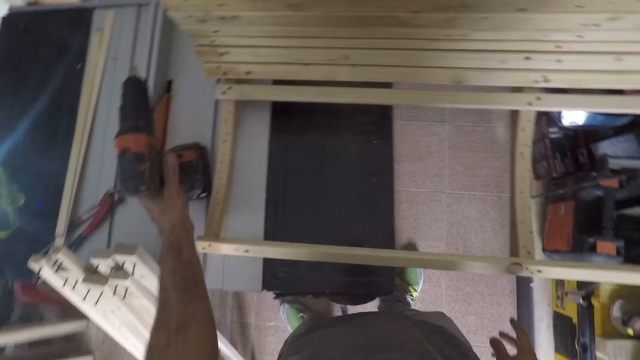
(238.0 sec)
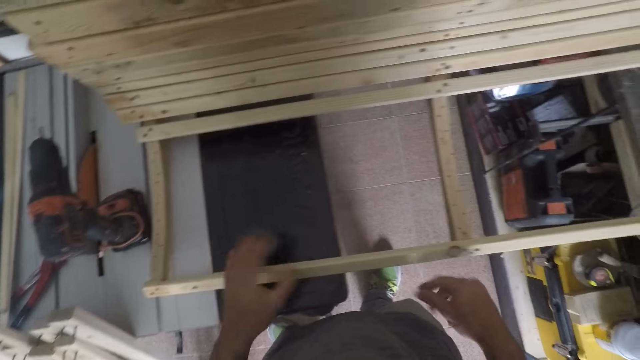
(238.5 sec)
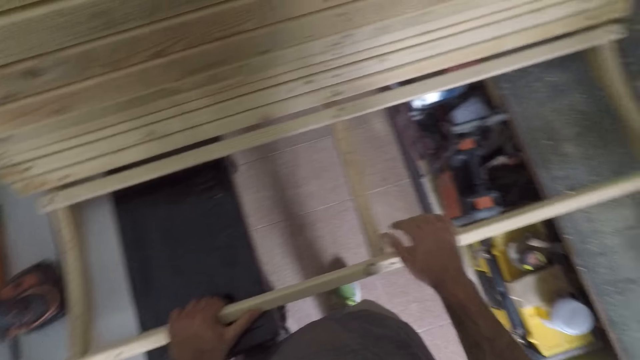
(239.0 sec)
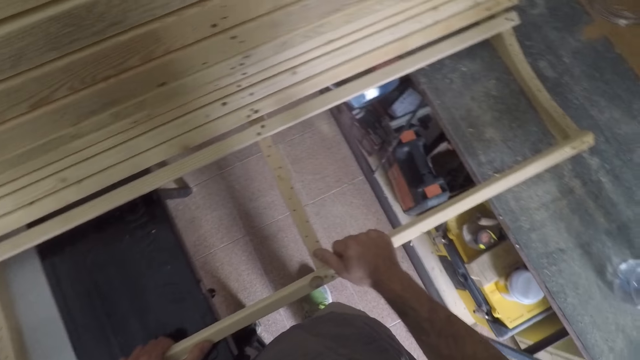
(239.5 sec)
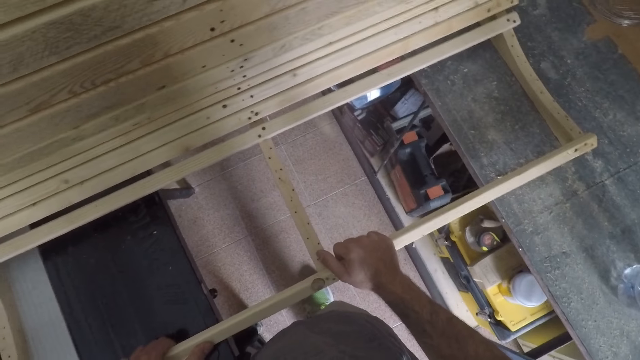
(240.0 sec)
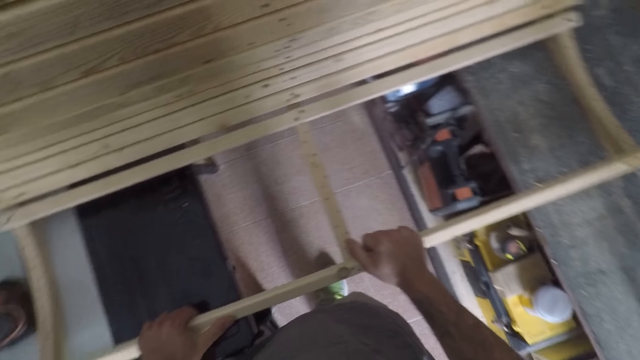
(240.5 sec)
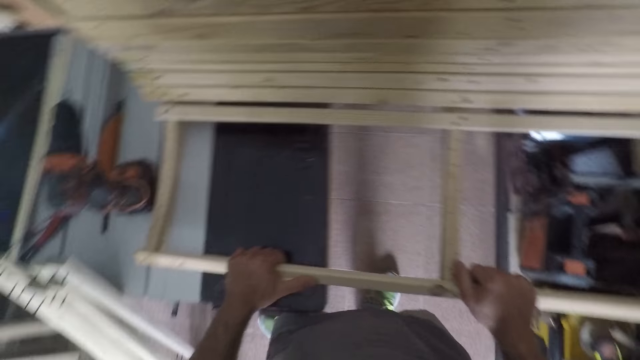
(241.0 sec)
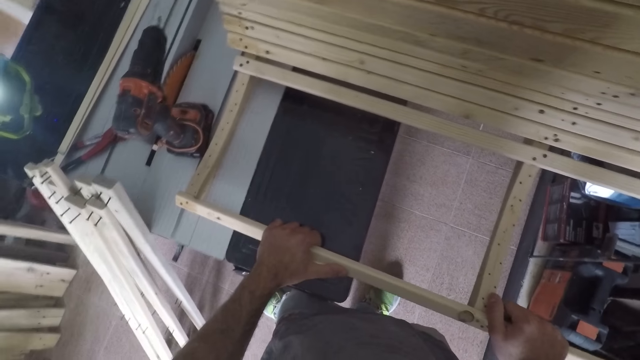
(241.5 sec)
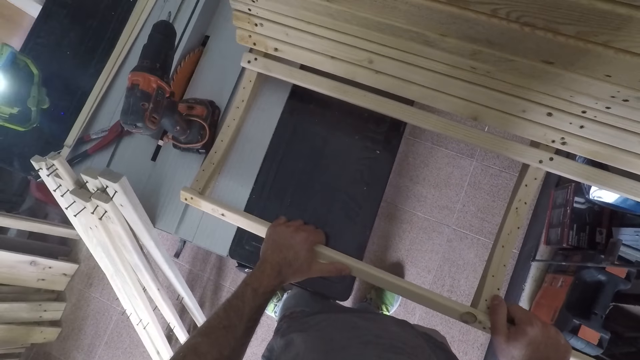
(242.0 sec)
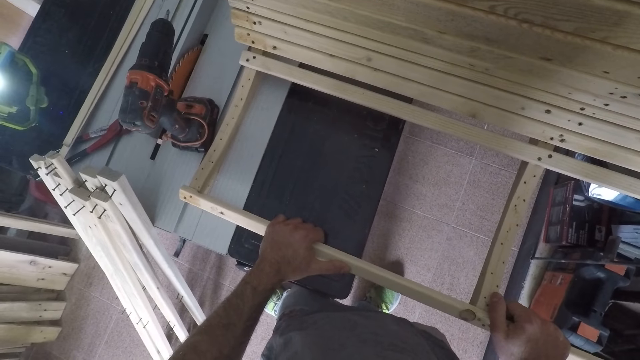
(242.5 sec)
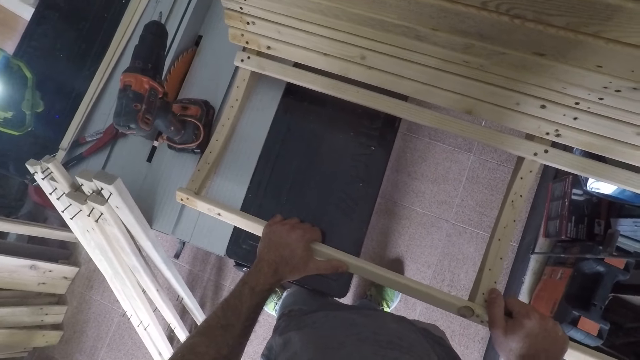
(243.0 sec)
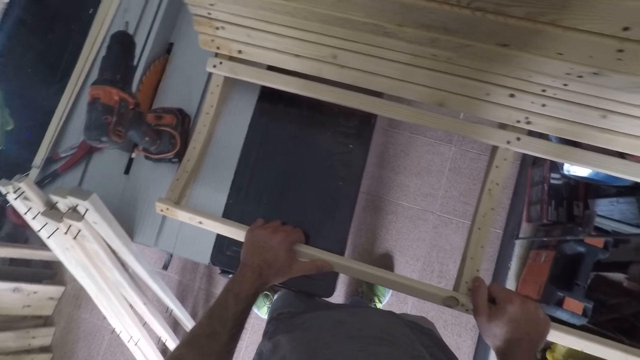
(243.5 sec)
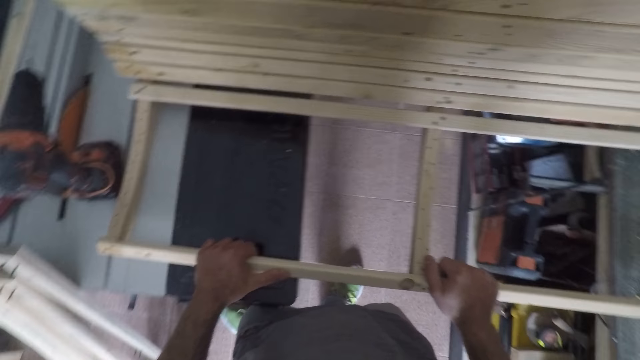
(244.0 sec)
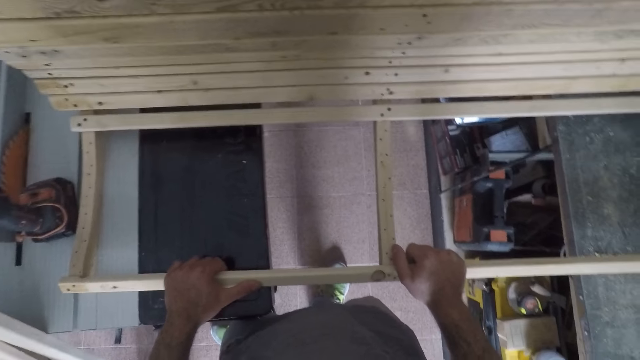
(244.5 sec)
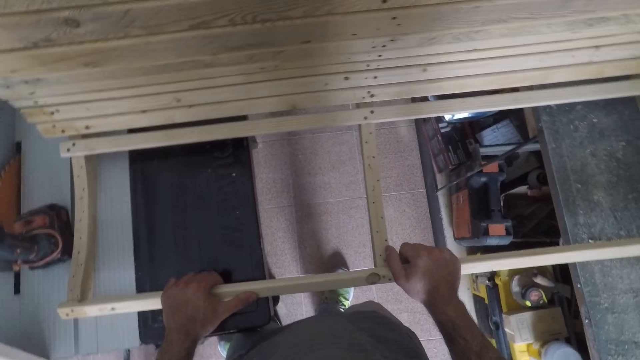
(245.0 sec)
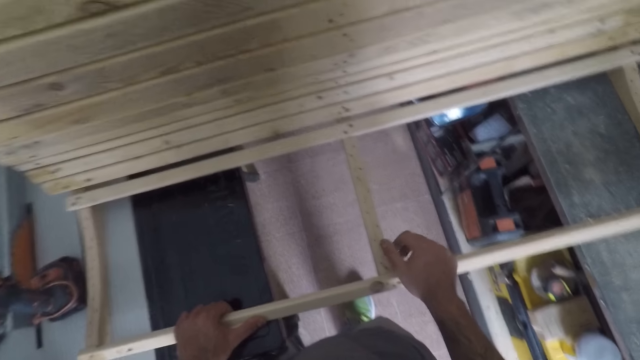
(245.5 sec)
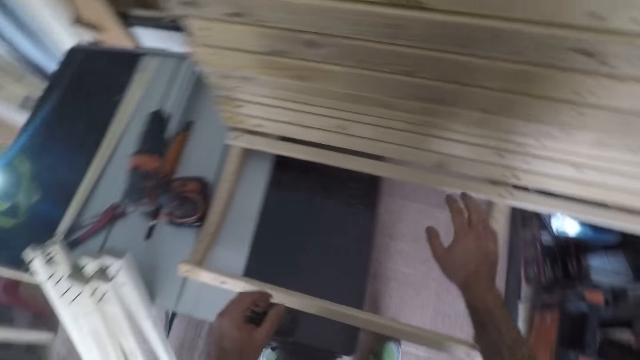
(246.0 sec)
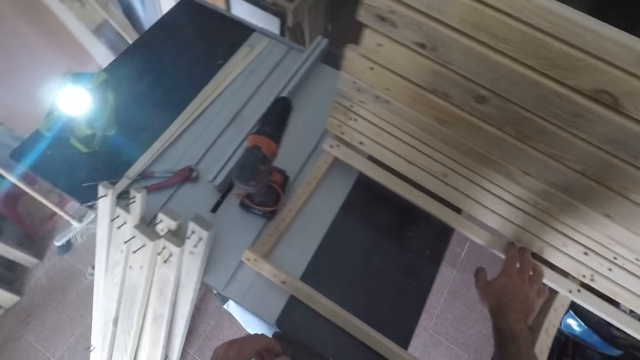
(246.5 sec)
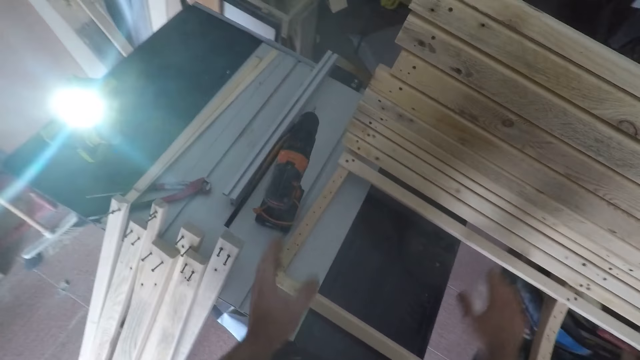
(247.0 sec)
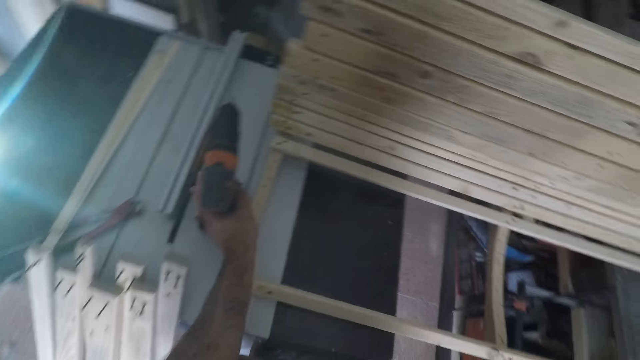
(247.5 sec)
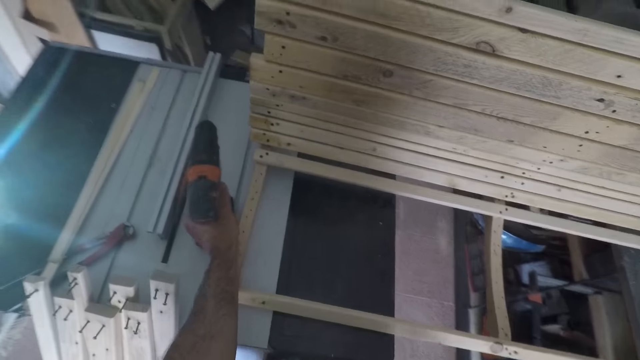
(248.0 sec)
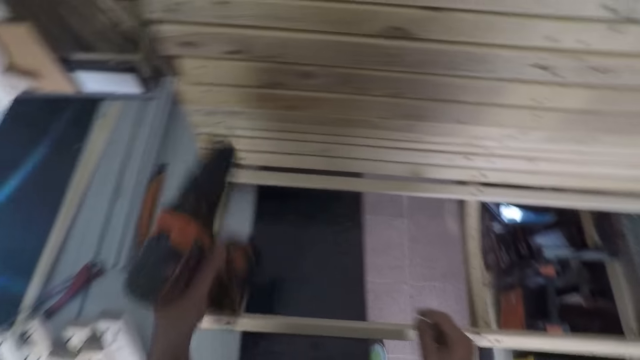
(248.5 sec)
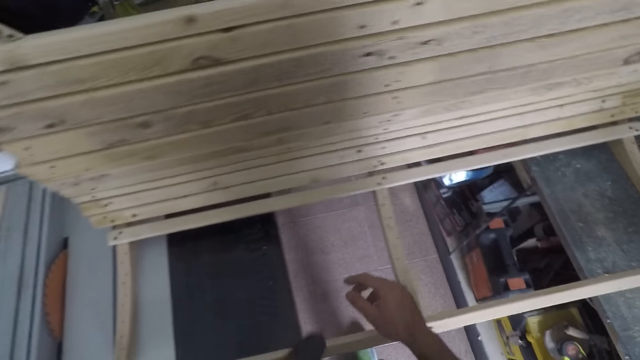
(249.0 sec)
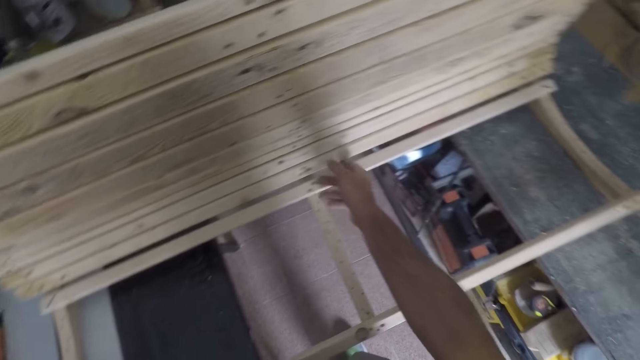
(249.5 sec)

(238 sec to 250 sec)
The camera wearer places the drill or nail remover on the table. They hold the structure in two hands. They touch a wooden piece of the structure. They pick the drill from the table.

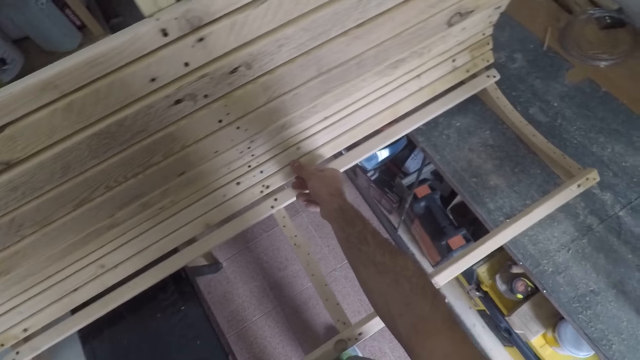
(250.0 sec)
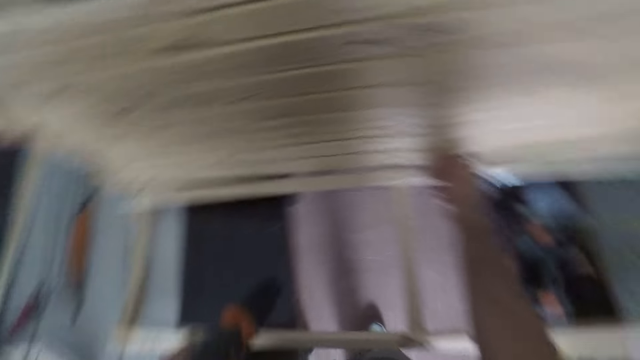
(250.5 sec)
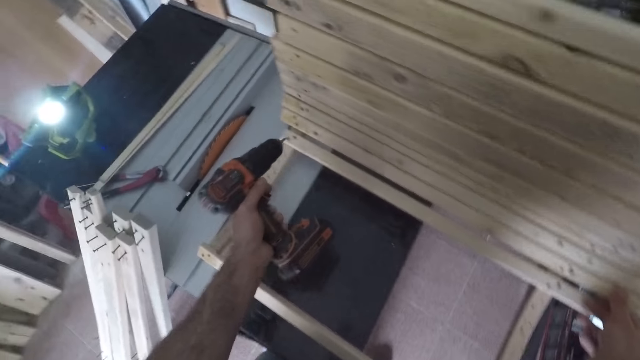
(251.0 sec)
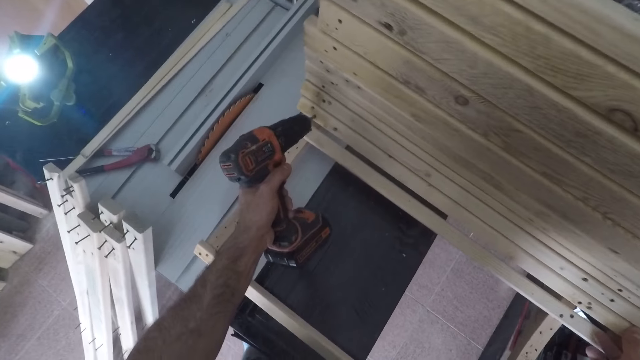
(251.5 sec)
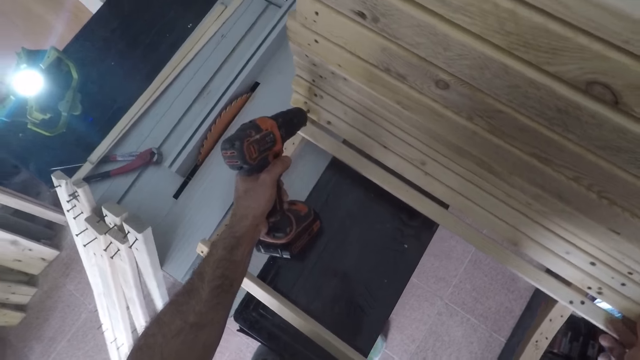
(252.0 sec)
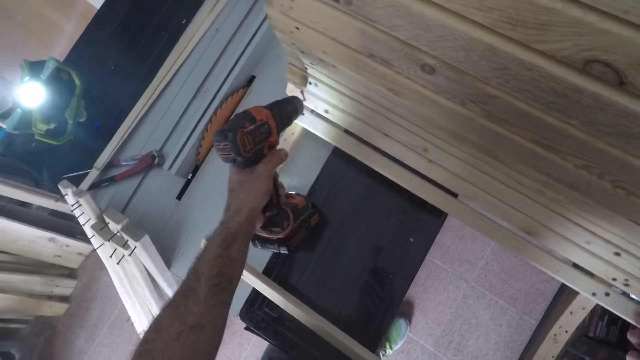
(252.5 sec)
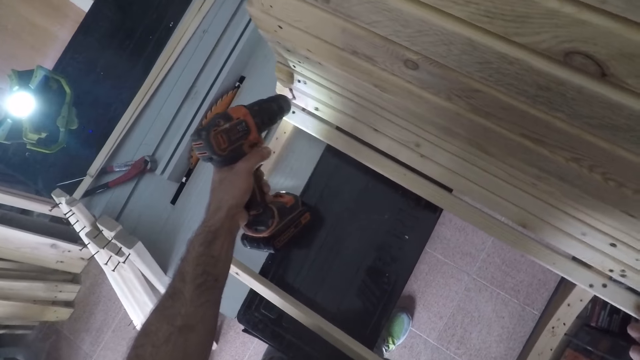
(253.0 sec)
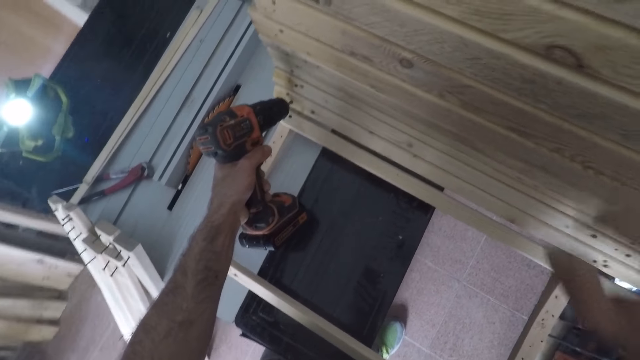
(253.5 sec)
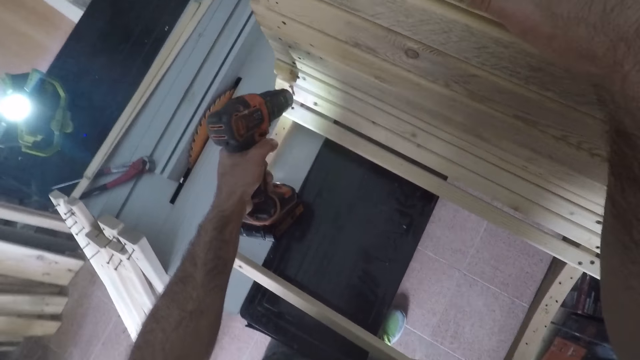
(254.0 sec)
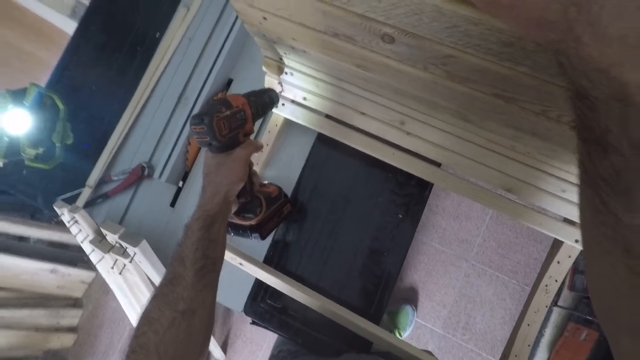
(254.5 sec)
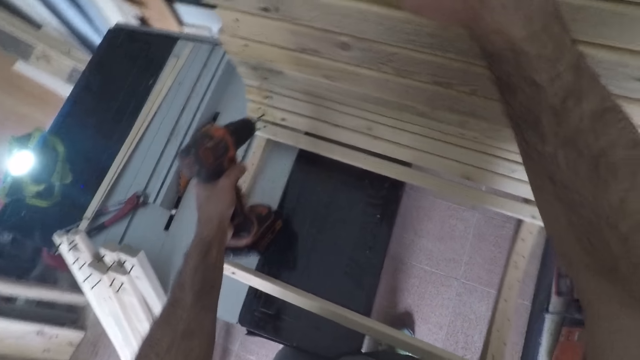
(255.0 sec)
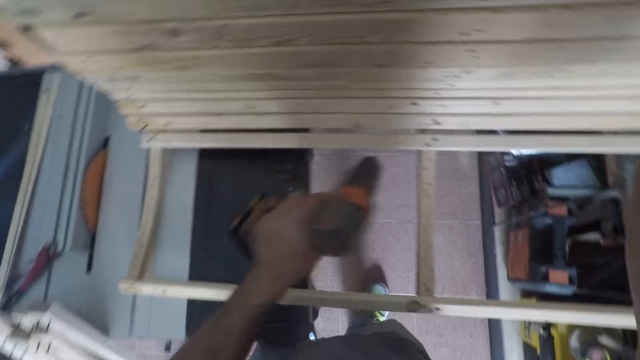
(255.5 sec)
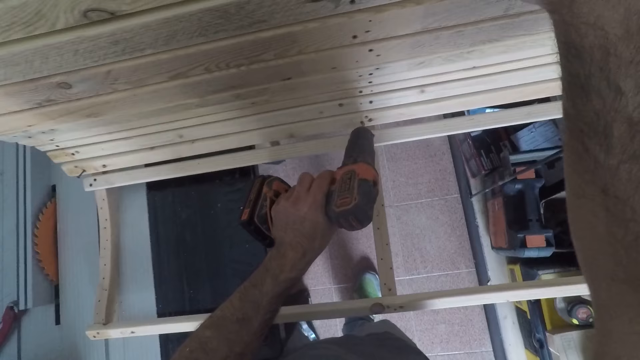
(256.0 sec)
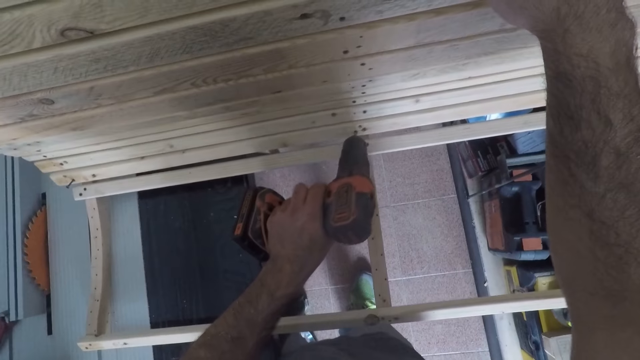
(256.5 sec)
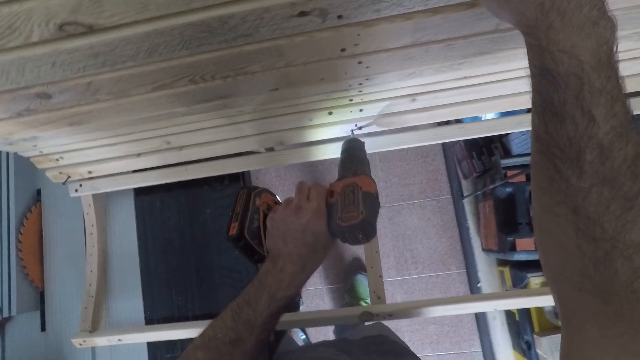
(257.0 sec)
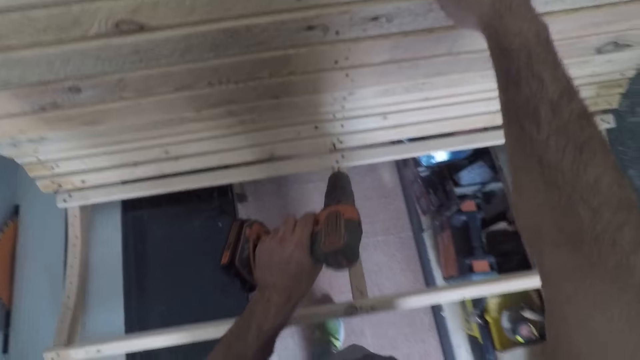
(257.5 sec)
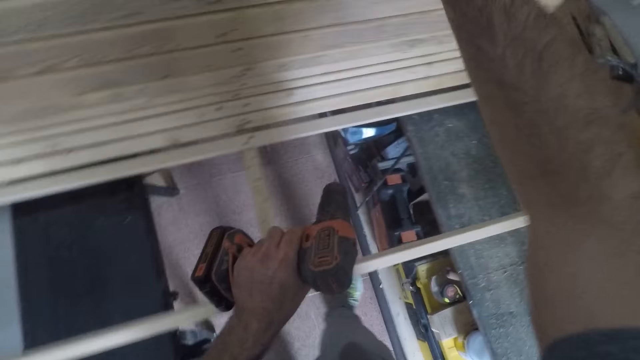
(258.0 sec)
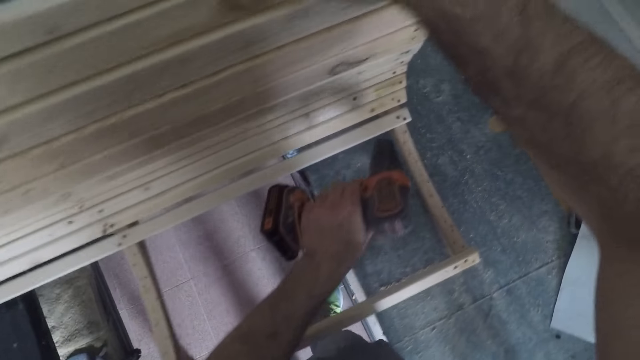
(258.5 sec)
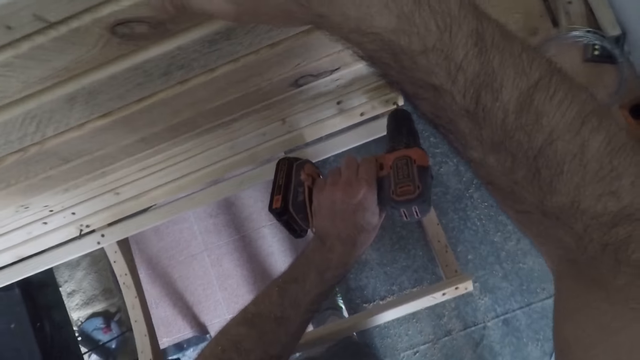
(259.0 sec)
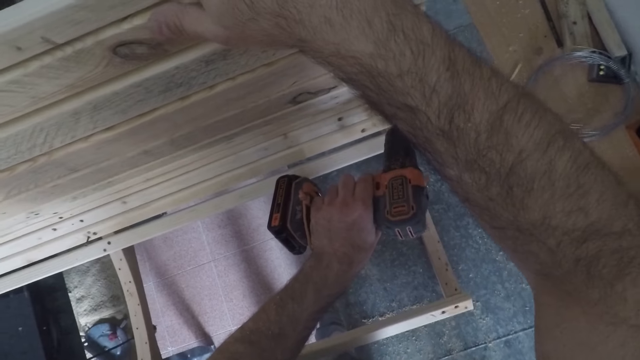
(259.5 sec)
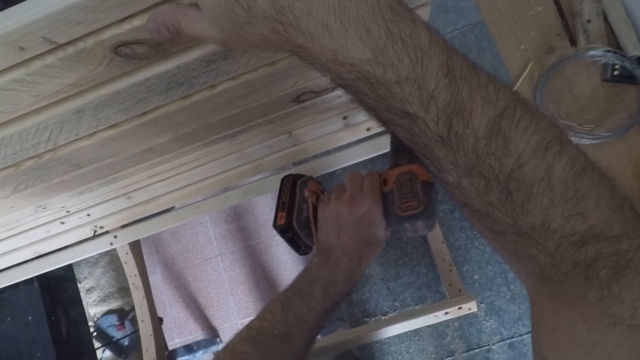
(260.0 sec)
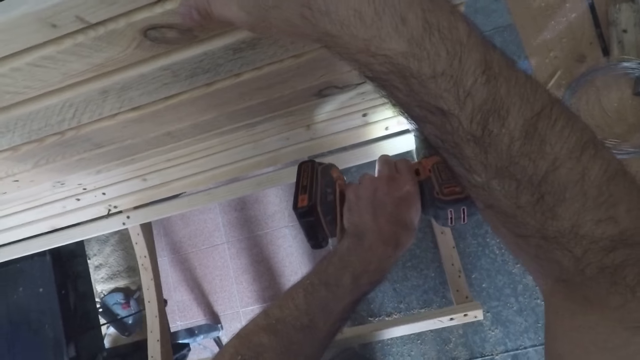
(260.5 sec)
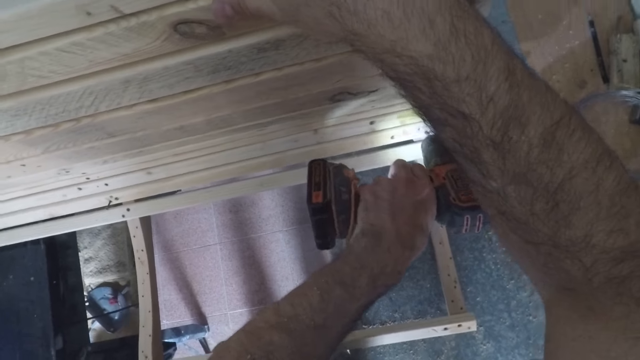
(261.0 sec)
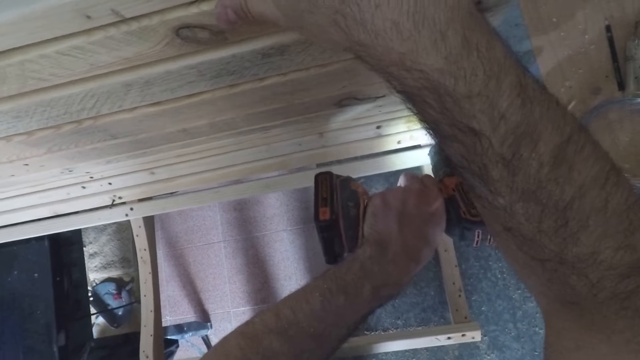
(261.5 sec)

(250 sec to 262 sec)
The camera wearer touches a point at the middle point of the structure. They loosen a screw with the drill. They detach nails from wooden units in the framework. They drill out another screw in the middle. They loosen another screw in the right side of the structure.
